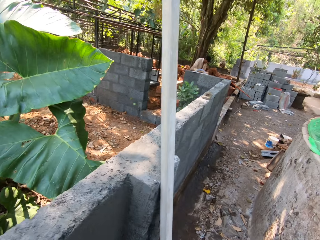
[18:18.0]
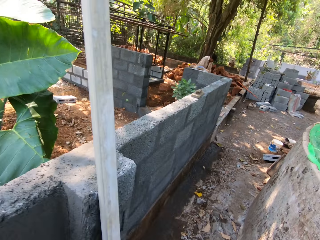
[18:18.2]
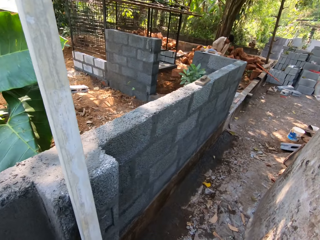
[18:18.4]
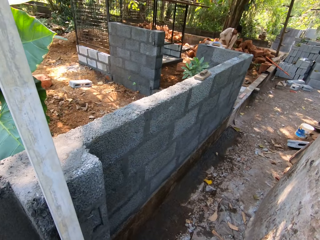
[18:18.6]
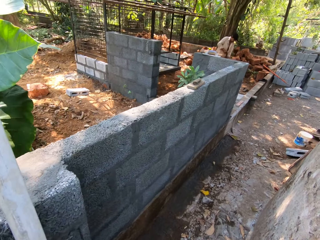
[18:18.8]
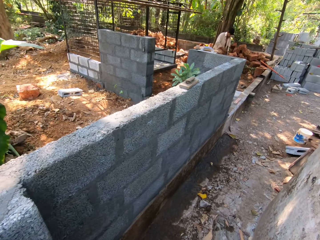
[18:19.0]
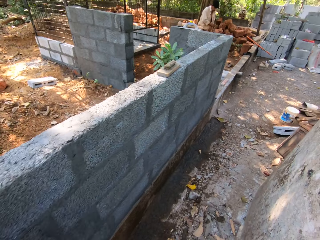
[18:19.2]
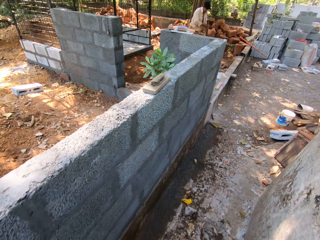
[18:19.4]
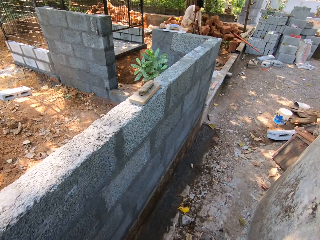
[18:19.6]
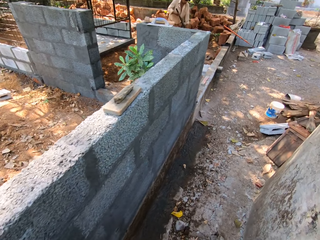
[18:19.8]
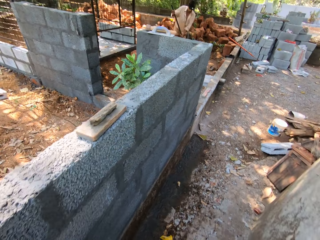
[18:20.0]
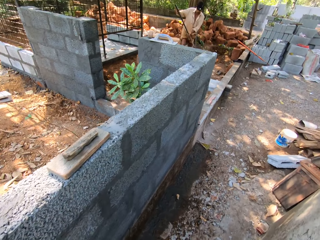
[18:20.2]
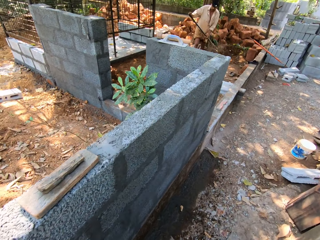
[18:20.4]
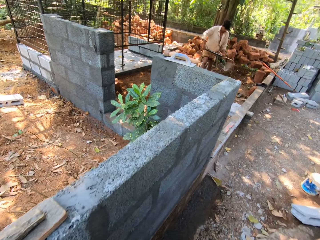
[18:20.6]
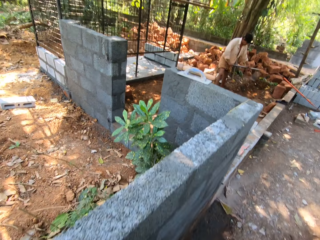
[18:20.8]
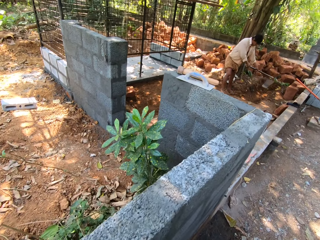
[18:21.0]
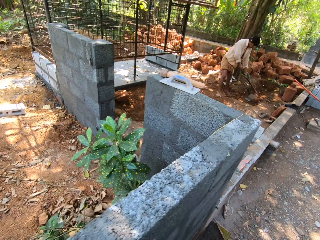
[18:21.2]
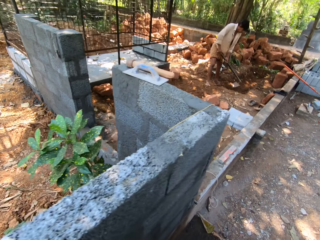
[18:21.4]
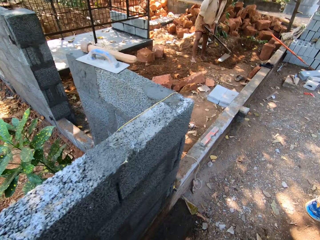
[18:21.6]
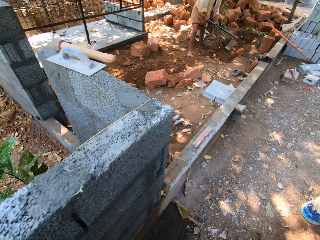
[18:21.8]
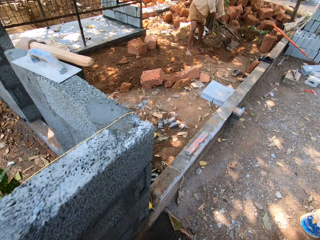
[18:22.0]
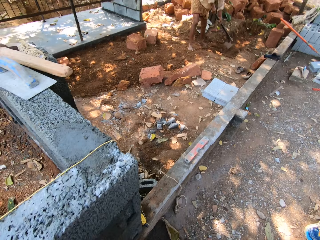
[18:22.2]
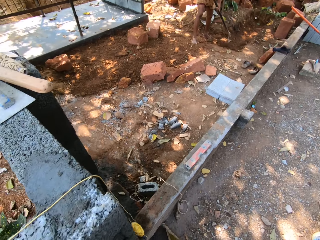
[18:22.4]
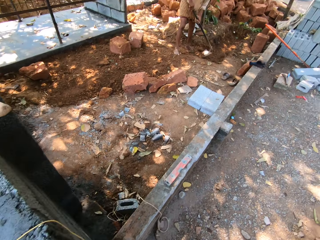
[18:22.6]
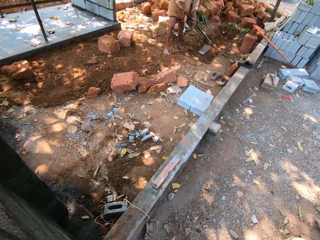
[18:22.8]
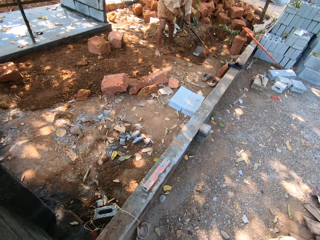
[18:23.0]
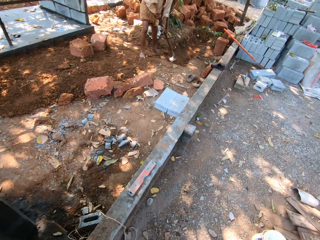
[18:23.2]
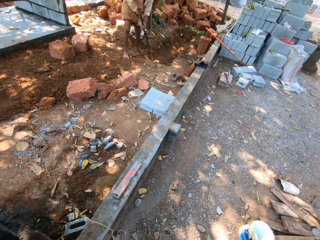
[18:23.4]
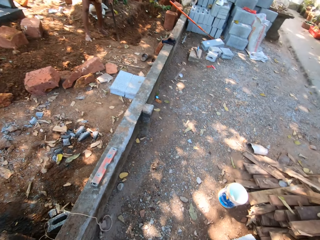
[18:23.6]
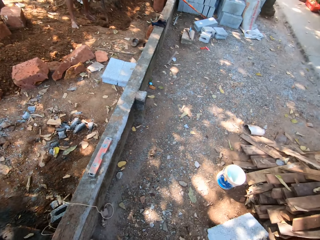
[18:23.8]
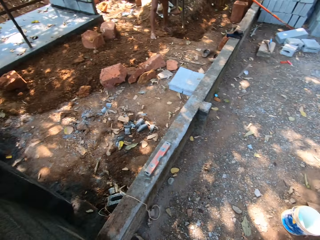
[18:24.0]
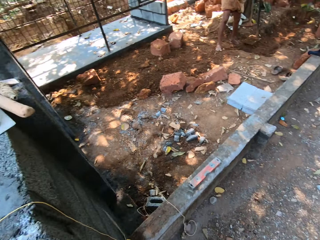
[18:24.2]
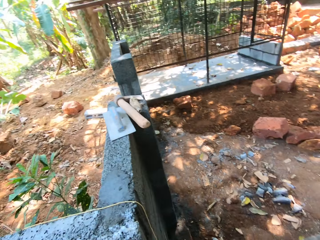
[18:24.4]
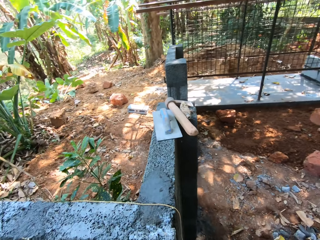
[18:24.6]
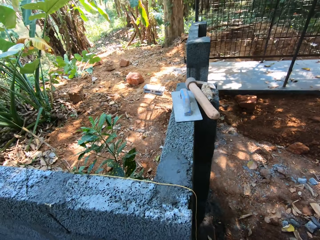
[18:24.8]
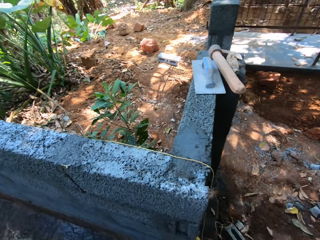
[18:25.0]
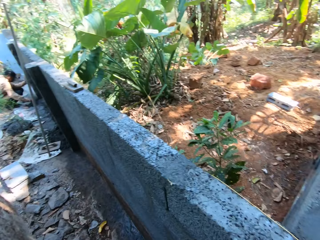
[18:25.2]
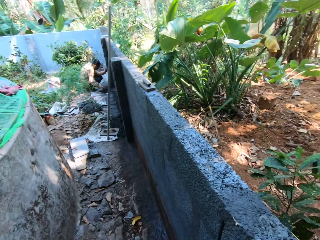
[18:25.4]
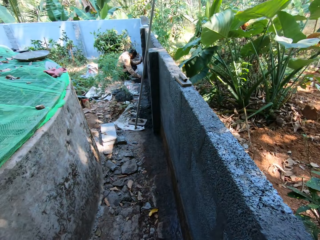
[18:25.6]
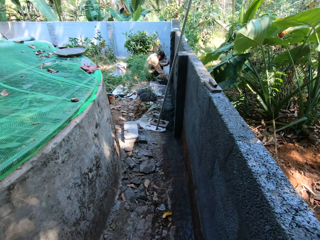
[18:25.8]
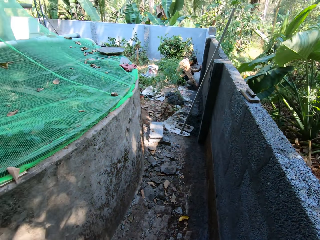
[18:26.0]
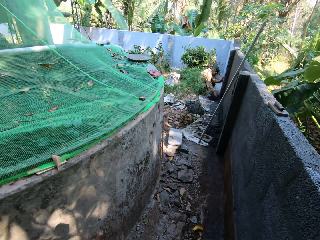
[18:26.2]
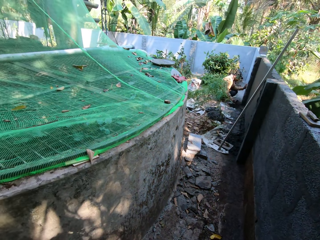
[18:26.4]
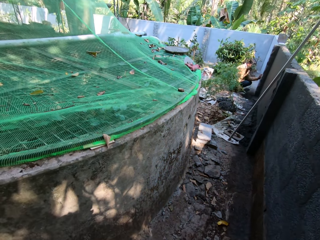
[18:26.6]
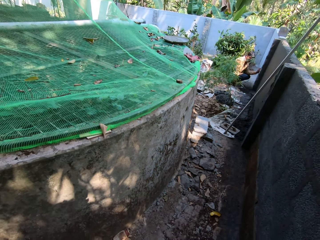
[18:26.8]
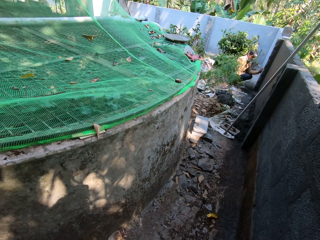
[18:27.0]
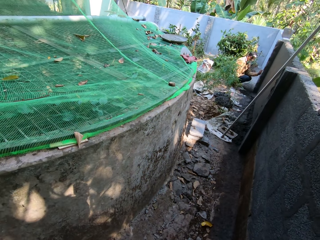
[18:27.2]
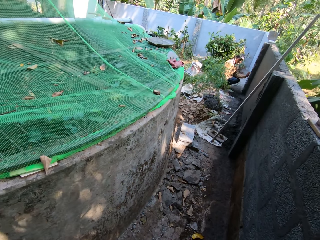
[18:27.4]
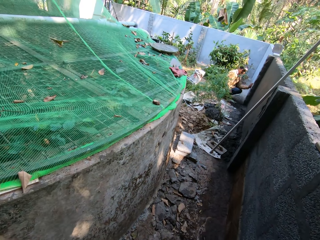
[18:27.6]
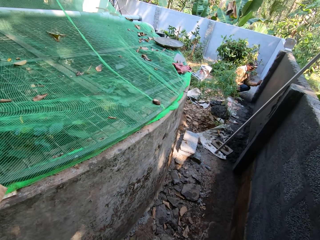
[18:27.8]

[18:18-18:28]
A man digs the ground with a hoe in both hands. The camera wearer interacts with another man.

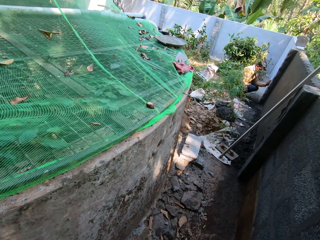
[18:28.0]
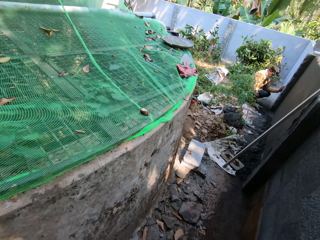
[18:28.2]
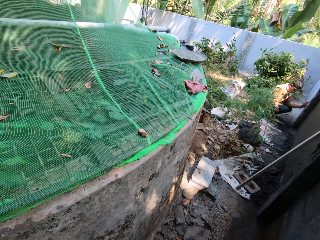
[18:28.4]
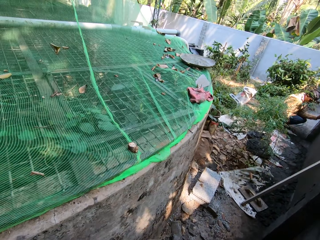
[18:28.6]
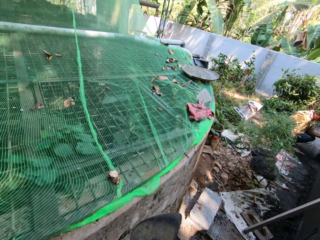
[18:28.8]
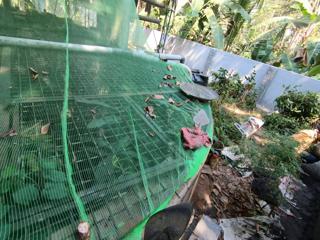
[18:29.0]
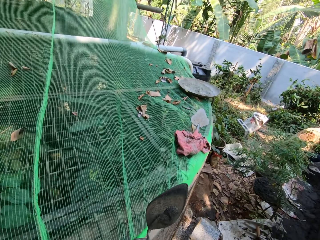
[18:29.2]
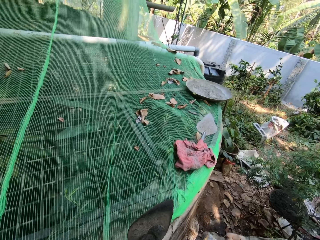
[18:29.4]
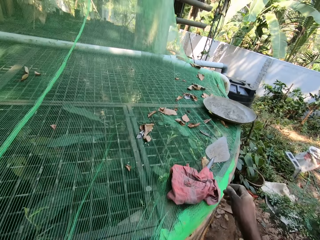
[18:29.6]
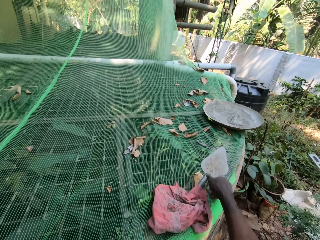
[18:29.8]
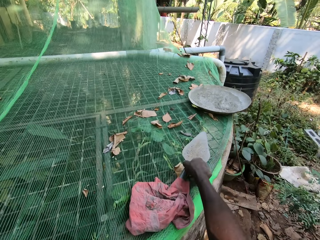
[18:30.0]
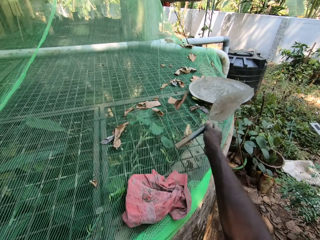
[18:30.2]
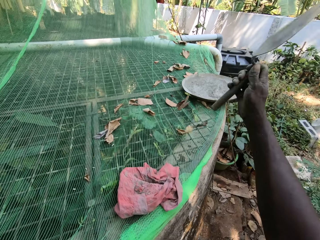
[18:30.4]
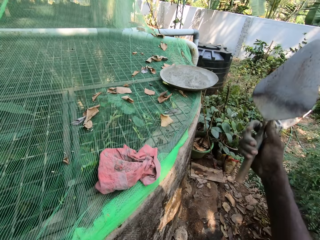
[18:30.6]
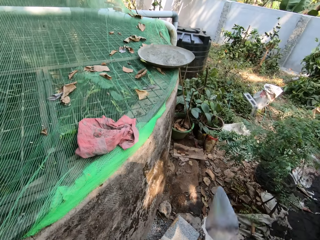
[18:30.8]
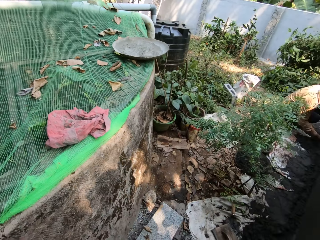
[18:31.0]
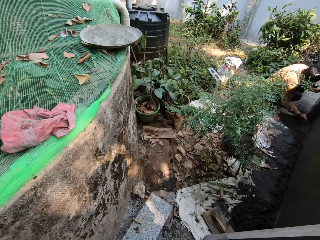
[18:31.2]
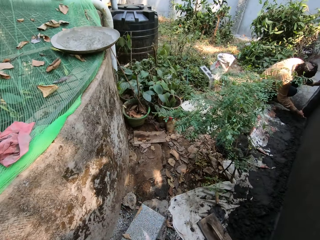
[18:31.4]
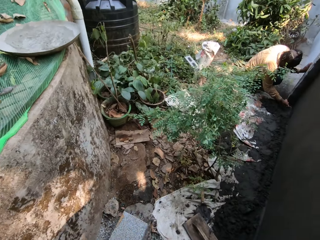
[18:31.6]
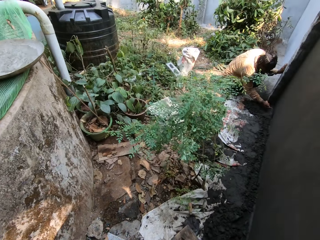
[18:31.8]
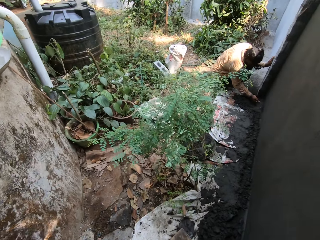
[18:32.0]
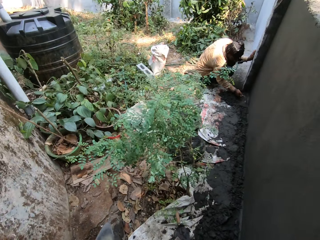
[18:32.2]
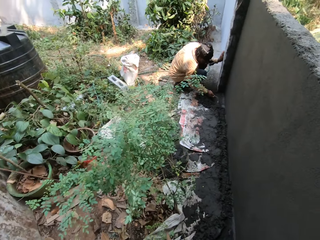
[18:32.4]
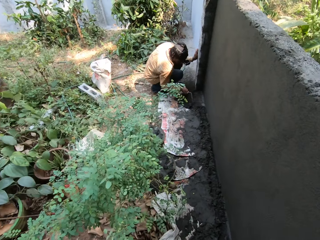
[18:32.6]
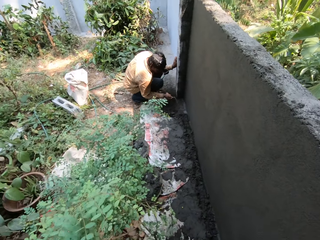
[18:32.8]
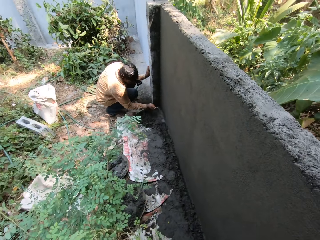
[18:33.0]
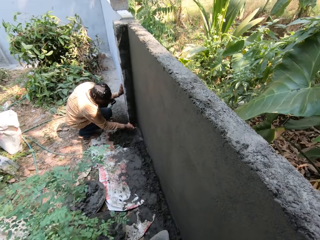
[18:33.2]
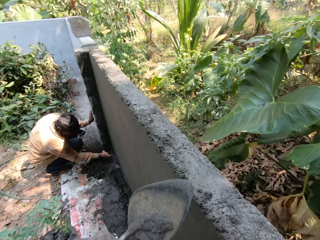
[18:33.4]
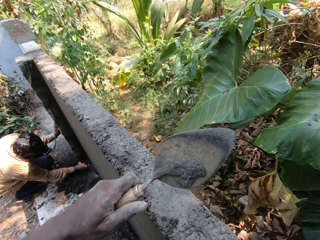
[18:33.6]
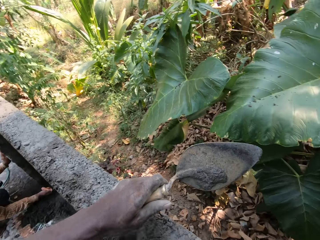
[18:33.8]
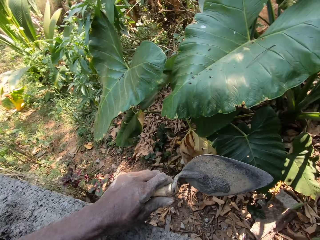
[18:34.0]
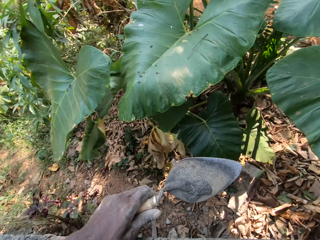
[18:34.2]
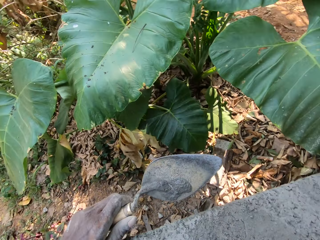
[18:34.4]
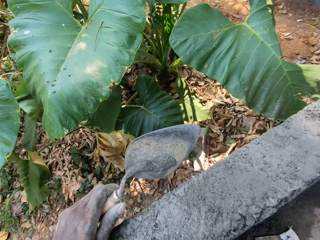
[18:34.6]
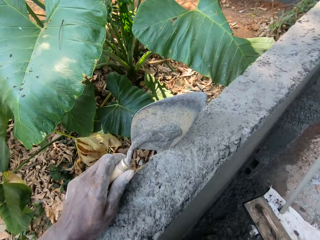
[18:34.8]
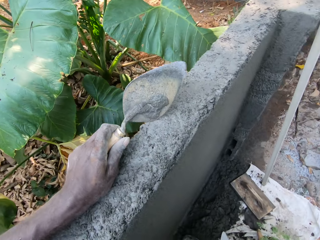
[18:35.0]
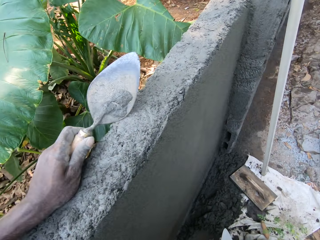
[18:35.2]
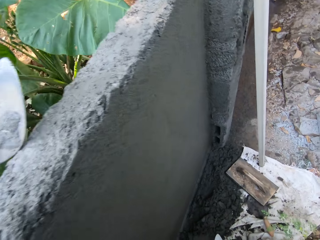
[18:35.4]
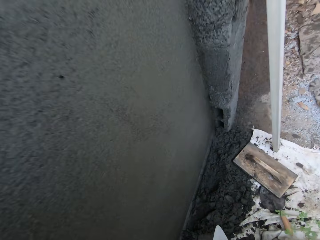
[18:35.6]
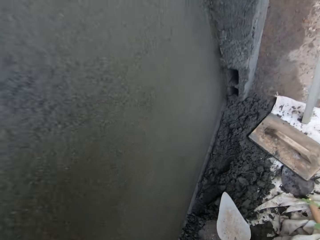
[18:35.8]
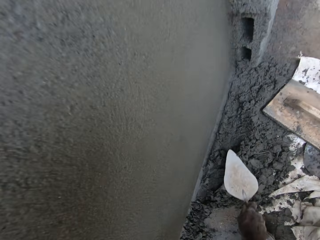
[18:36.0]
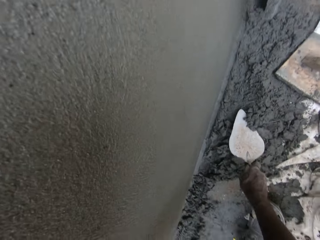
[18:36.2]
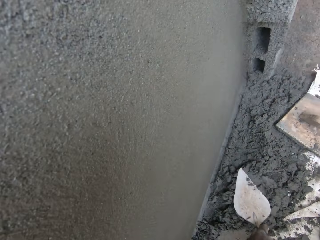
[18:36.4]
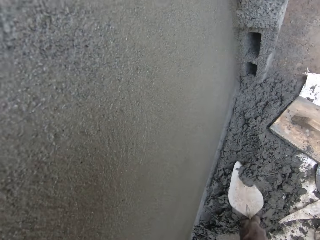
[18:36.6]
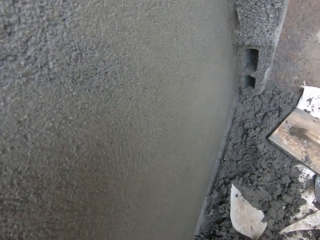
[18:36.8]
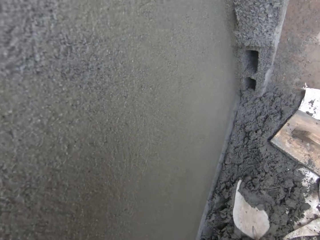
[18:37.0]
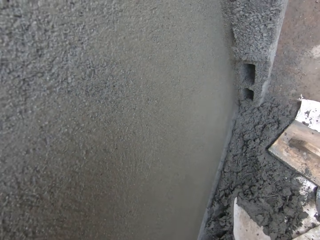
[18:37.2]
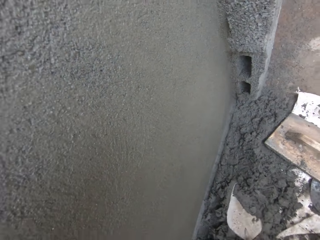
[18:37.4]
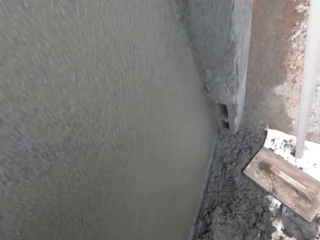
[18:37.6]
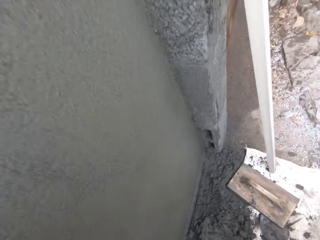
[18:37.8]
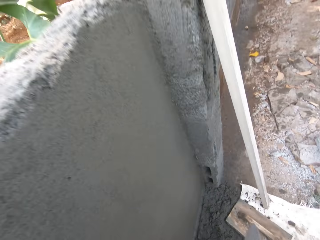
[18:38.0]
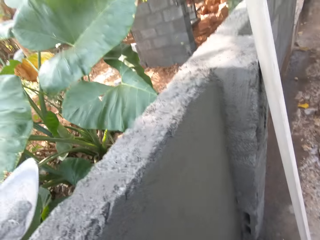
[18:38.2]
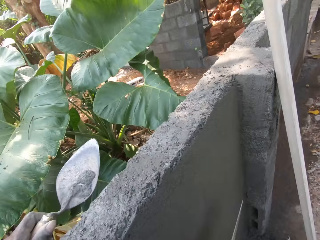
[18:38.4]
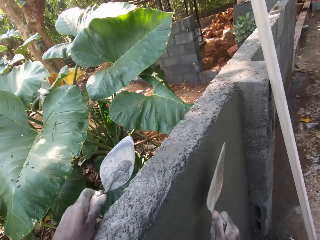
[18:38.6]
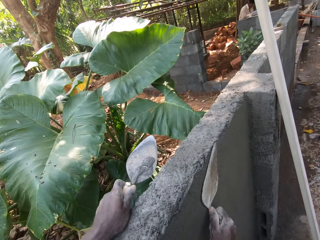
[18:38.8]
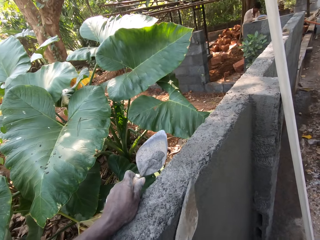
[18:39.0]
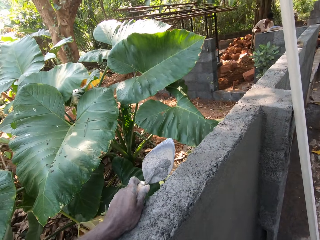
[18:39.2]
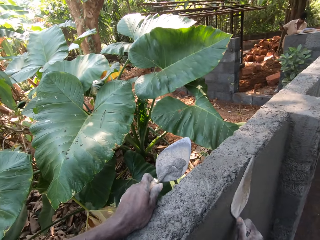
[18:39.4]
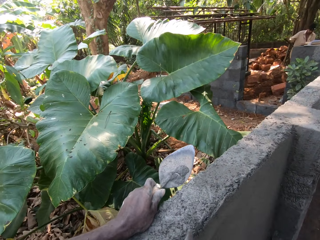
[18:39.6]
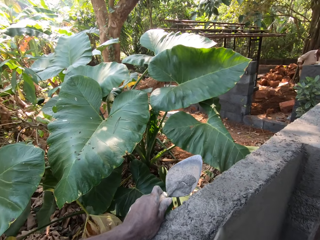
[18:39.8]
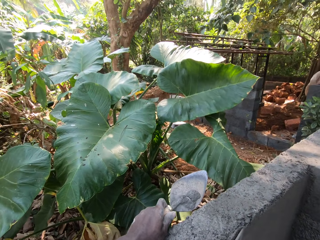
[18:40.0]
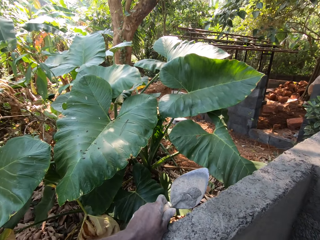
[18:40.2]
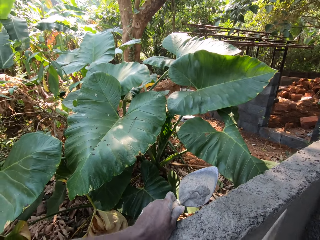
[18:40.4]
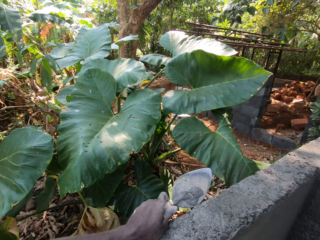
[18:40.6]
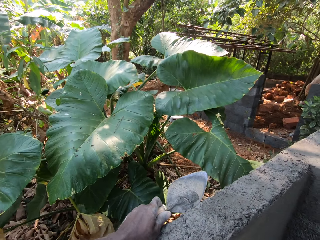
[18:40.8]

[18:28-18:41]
The camera wearer picks up another trowel from a concrete wall with his right hand. The man plasters the wall with the trowel in his right hand. The camera wearer holds the wall. He smoothens mortar on the ground with the trowel in his right hand. He scoops cement. He smoothens the mortar on the wall with the trowel in his right hand.
